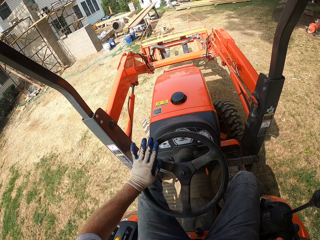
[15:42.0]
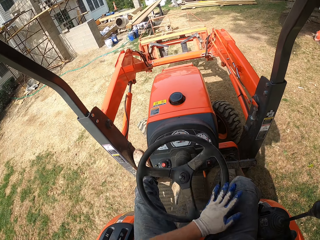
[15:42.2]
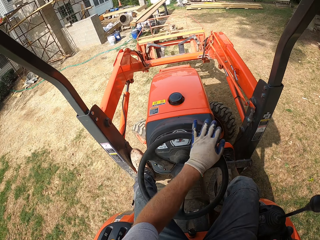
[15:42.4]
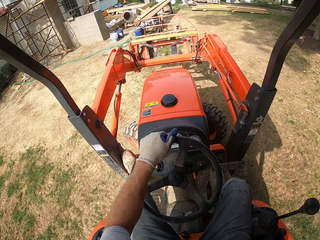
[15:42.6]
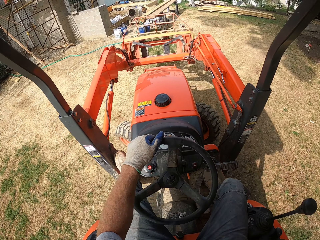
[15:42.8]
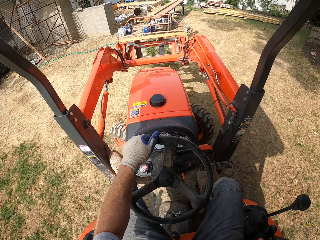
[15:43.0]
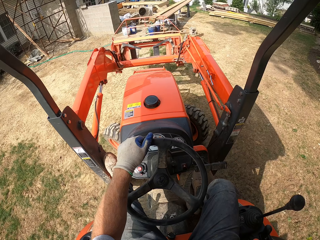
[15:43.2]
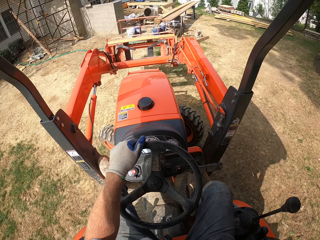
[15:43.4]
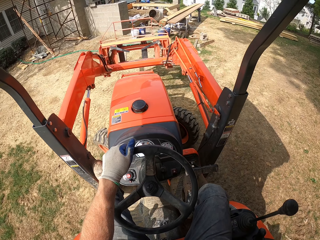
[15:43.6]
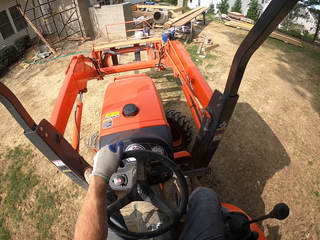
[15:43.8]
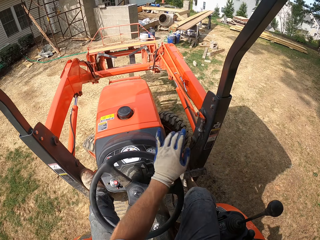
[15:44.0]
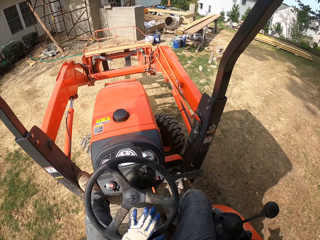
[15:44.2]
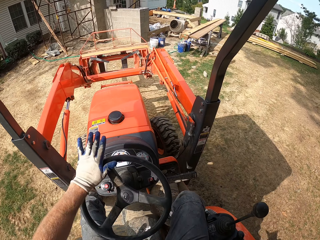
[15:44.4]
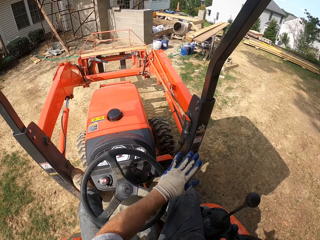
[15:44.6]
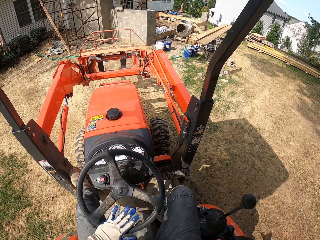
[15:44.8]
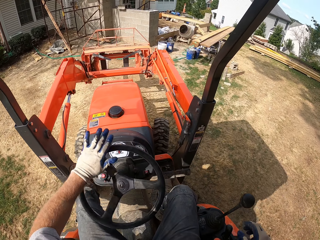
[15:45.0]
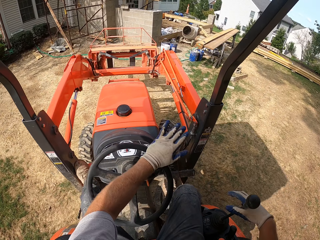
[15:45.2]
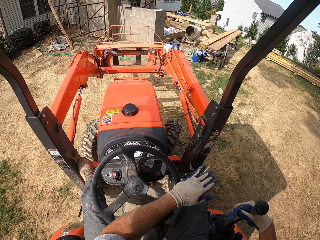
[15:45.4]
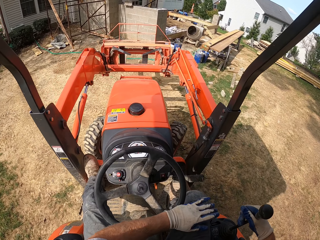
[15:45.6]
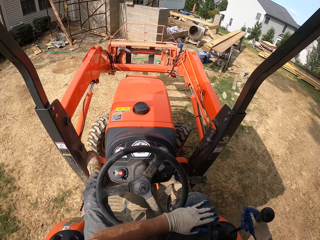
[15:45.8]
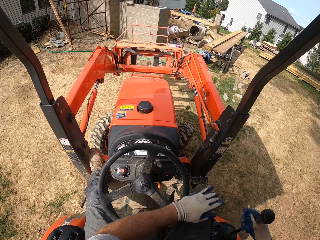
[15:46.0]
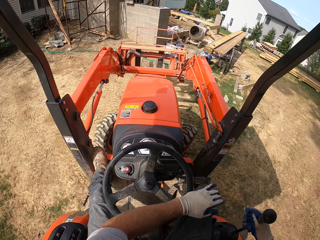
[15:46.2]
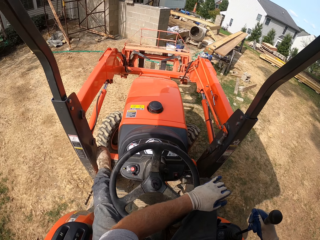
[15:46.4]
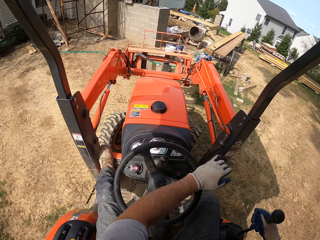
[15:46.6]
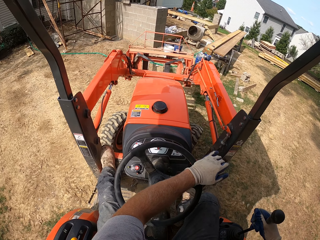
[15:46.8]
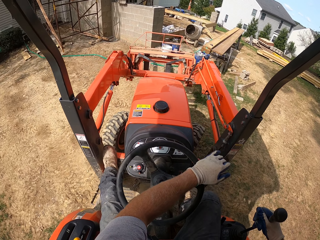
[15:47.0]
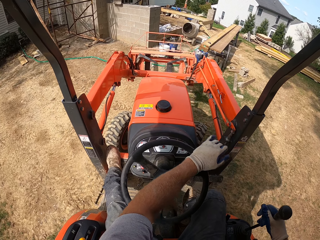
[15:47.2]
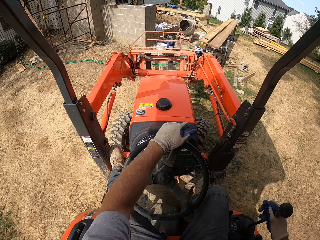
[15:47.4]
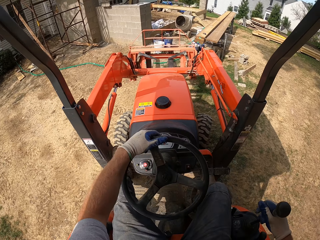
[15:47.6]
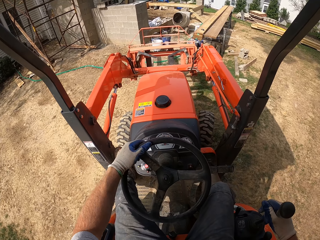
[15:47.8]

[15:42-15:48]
The camera wearer moves the forklift forward. They turn the steering wheel.

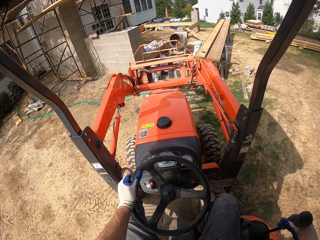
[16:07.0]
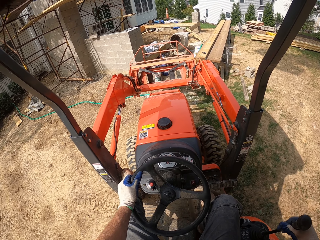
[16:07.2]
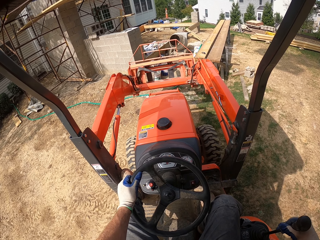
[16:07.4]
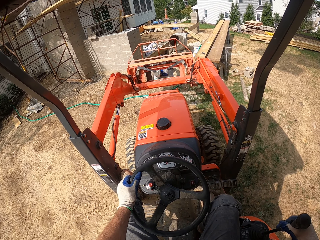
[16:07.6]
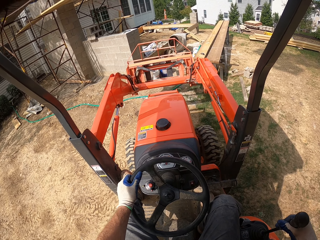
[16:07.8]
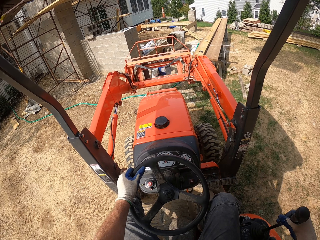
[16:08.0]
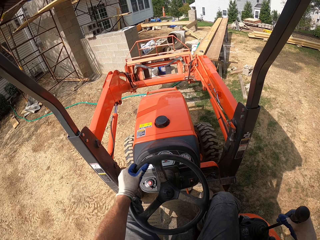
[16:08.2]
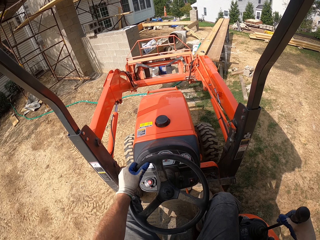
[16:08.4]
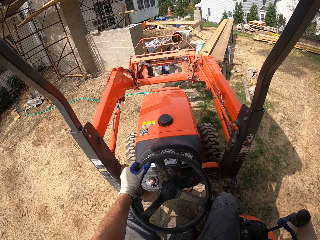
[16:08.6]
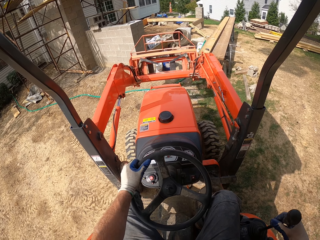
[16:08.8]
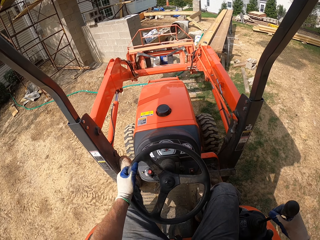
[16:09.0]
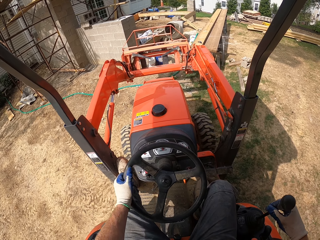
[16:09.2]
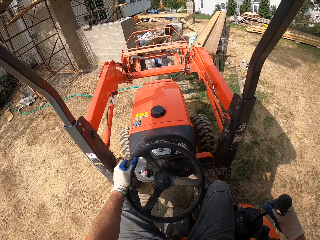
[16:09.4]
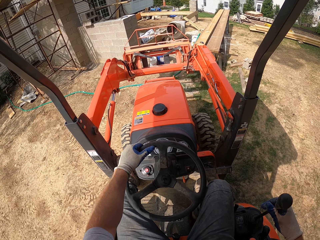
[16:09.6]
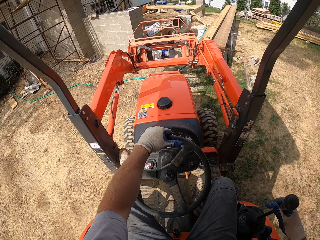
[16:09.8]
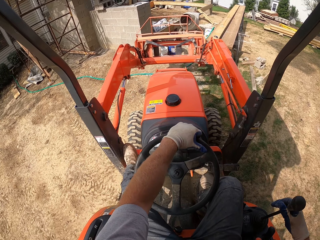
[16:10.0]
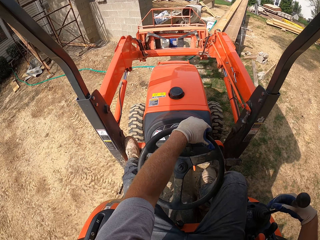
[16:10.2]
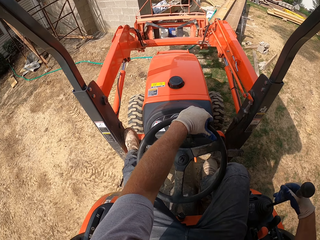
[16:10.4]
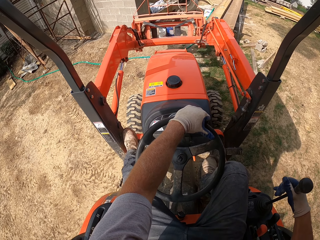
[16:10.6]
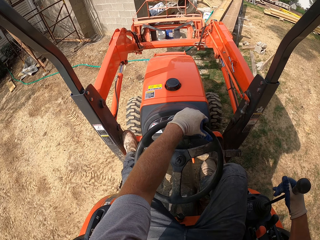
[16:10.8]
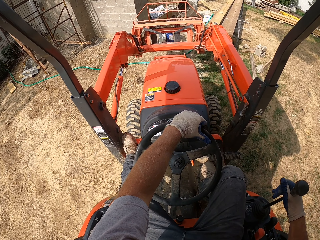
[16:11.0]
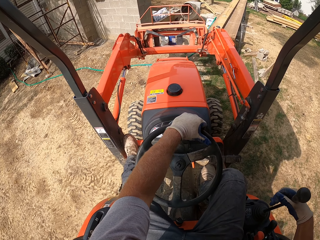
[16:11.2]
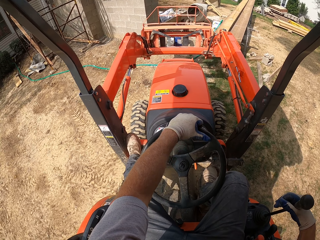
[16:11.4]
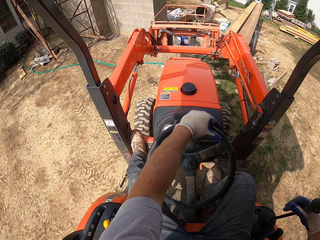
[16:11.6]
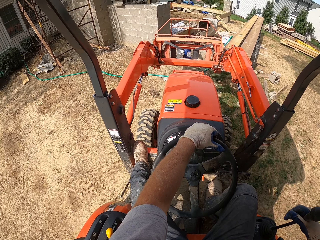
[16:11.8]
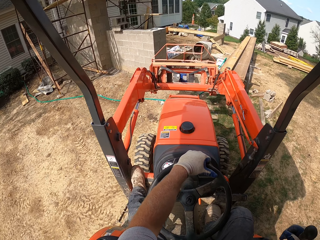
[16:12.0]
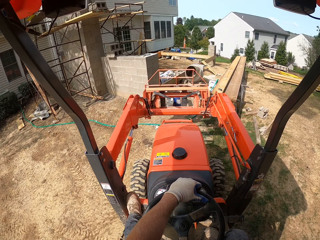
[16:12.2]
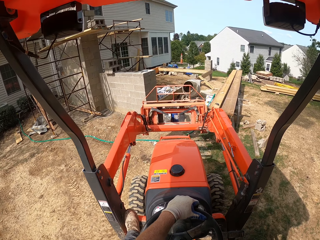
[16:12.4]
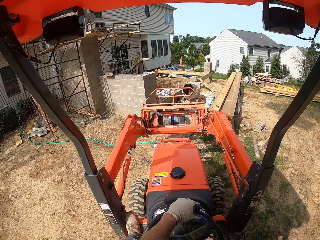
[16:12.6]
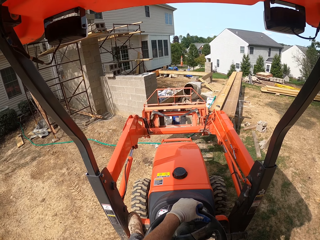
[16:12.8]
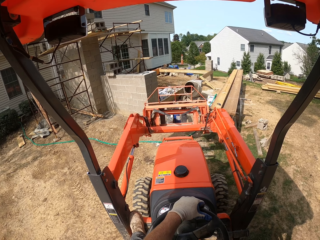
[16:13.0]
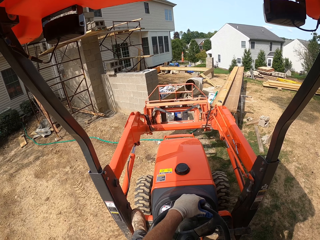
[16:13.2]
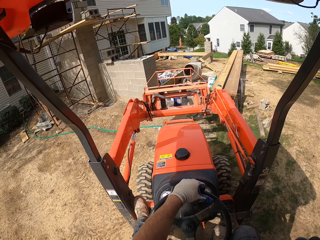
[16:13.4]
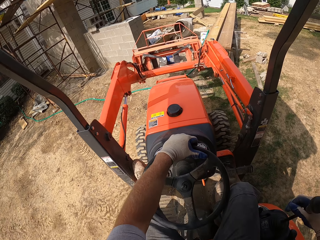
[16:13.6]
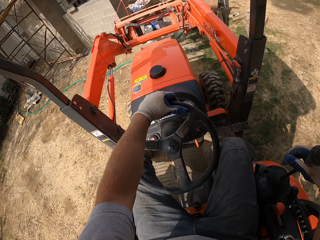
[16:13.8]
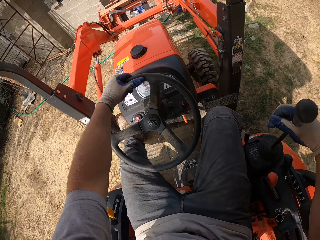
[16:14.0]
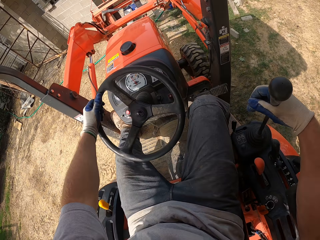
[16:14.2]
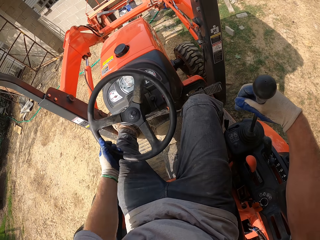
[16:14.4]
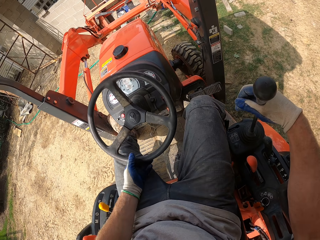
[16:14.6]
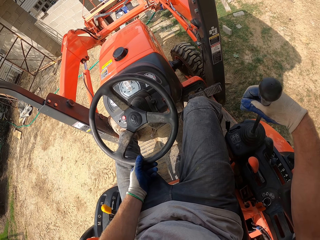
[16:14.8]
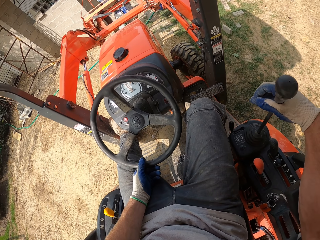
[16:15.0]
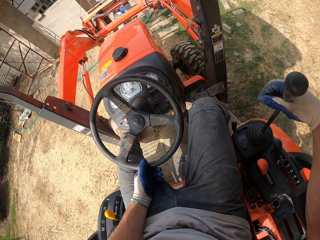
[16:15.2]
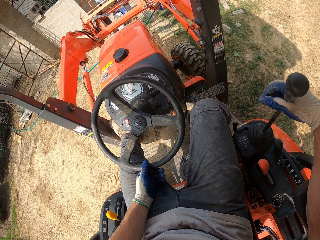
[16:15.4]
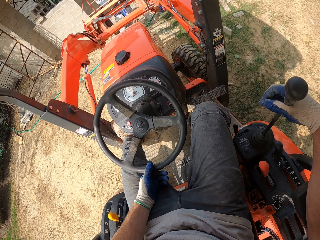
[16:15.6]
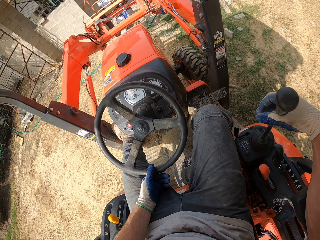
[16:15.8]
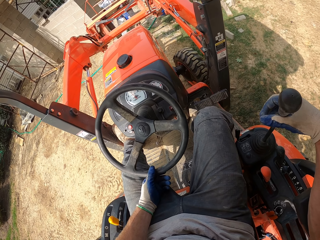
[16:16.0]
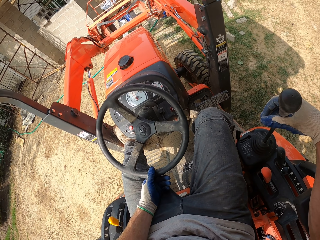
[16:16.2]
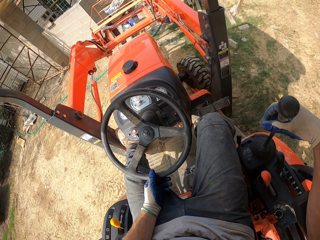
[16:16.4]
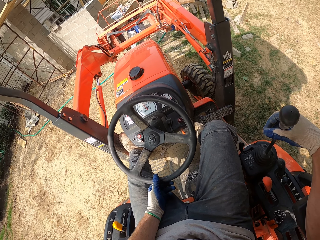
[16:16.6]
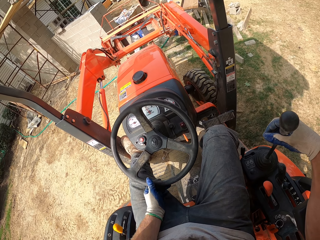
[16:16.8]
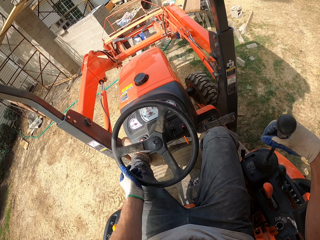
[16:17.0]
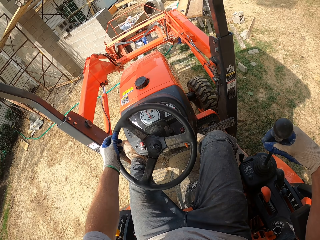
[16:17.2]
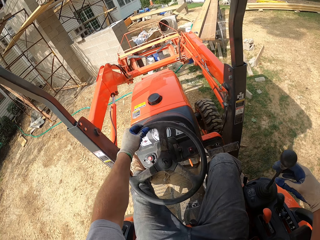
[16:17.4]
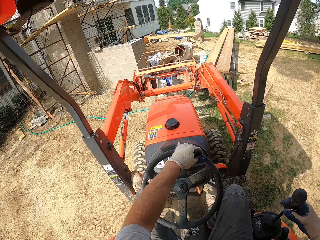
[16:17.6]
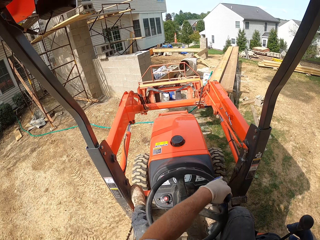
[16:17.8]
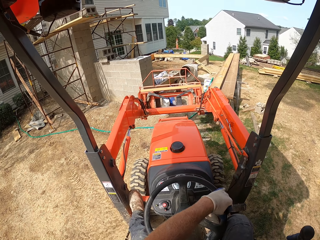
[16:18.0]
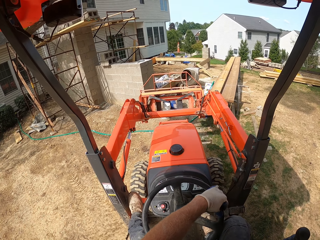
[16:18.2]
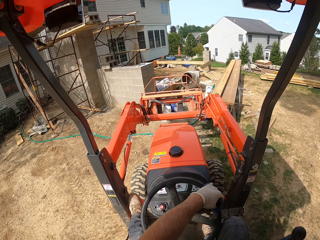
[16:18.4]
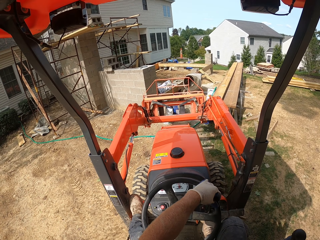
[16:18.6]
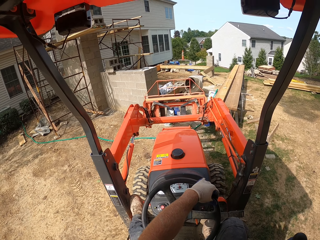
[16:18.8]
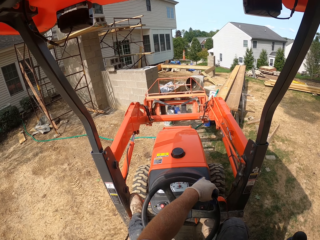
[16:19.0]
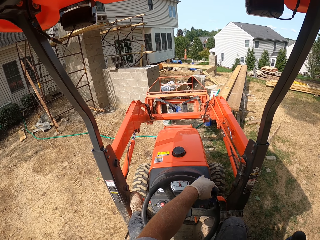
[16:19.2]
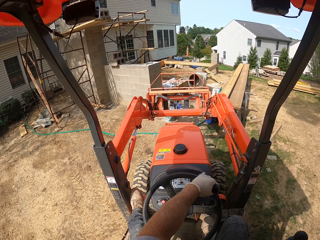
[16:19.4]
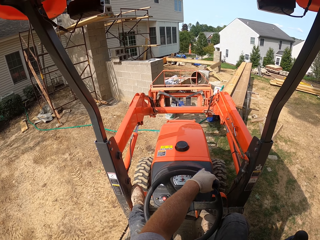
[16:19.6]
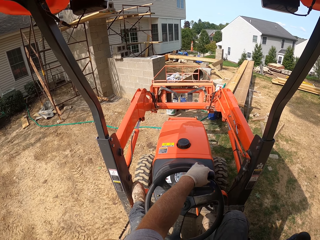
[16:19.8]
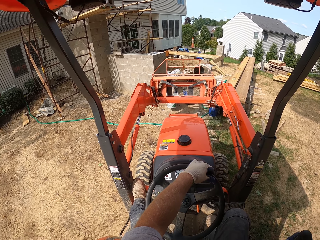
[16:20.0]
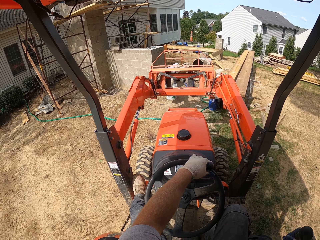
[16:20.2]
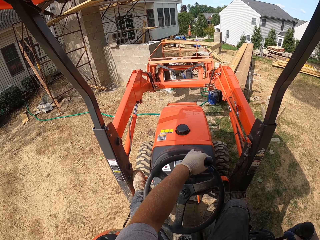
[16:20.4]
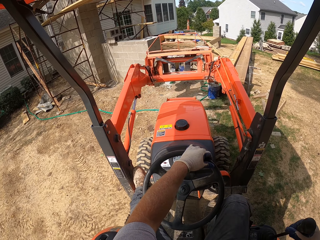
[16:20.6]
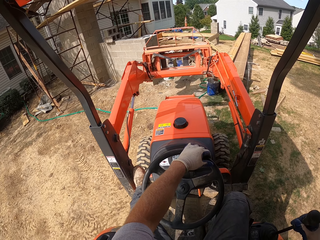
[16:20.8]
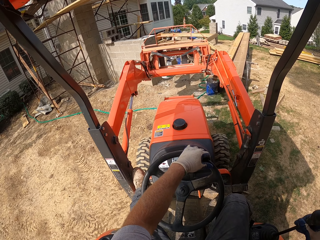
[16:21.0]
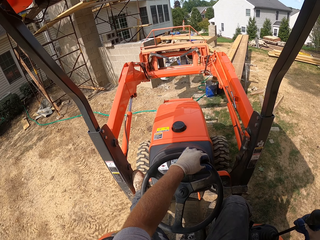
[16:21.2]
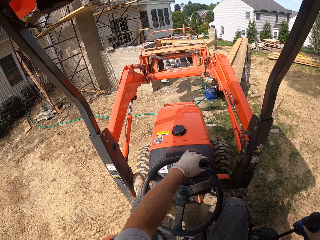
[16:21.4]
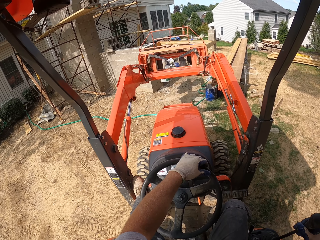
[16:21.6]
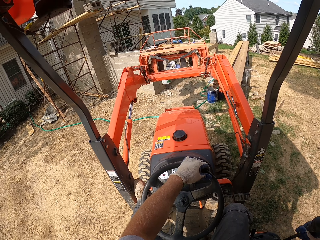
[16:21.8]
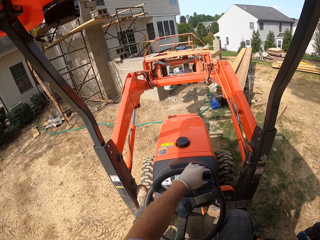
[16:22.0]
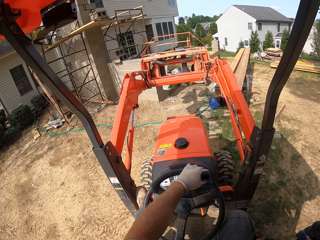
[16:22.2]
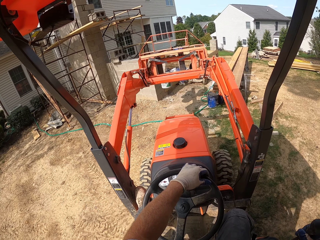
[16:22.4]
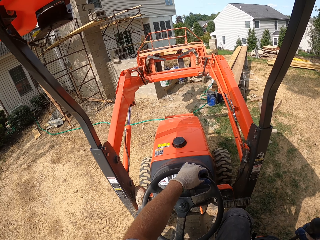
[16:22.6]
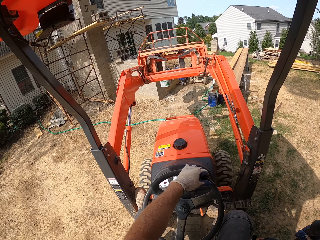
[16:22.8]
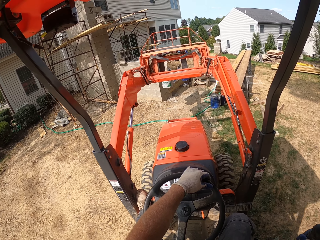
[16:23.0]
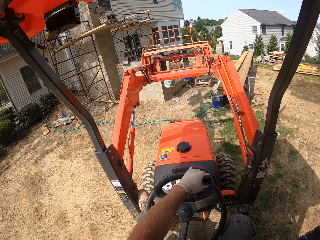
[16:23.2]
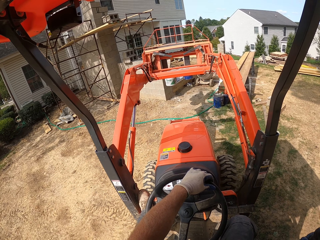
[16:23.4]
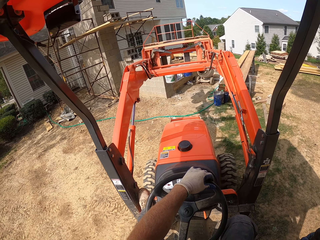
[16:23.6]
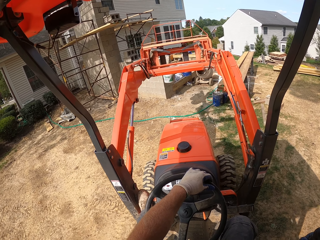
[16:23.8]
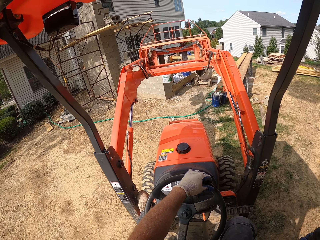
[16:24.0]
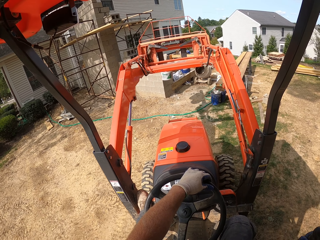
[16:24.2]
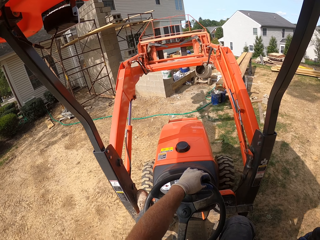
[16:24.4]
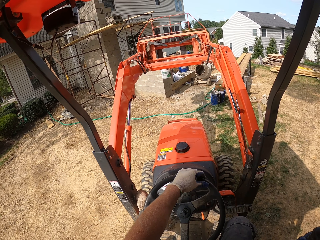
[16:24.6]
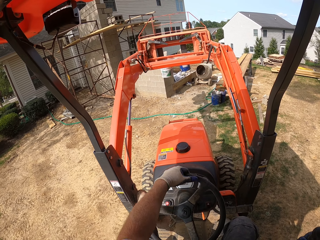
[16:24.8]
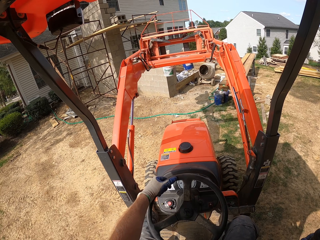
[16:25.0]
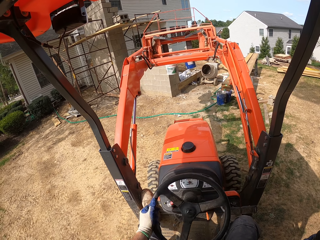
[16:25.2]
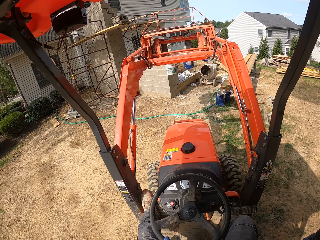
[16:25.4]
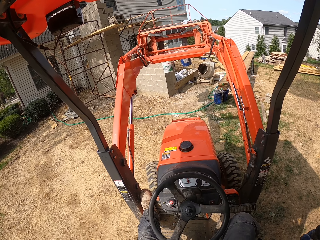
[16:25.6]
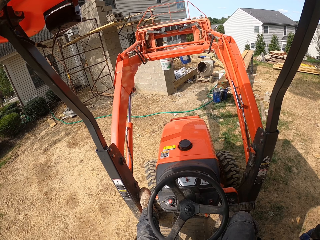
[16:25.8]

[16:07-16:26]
The camera wearer moves the blade of the forklift upward. They pick up the buckets of cement with the blade of the forklift. They move the blade of the forklift upward. They pick up the buckets with the tractor.
